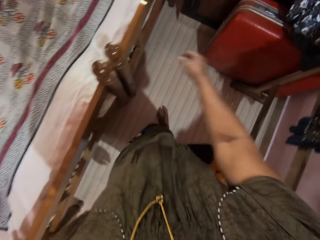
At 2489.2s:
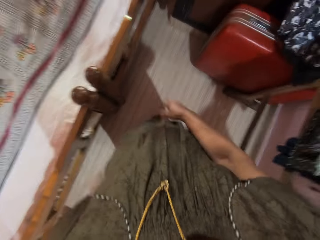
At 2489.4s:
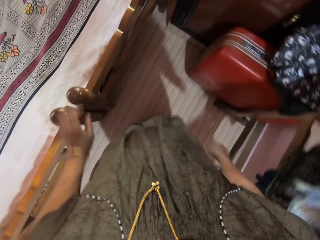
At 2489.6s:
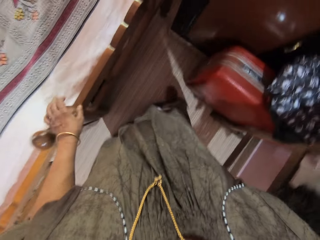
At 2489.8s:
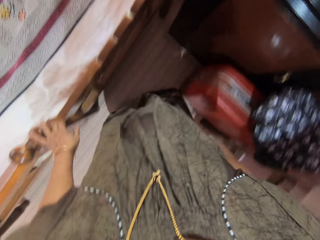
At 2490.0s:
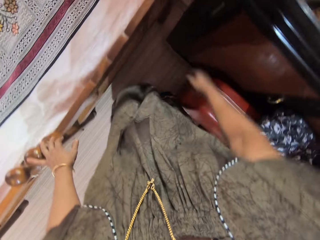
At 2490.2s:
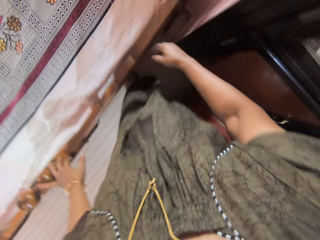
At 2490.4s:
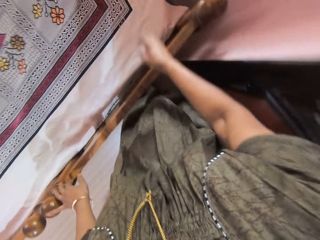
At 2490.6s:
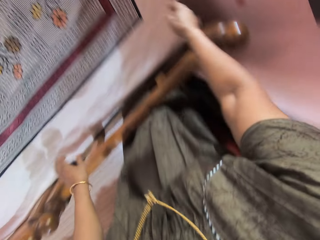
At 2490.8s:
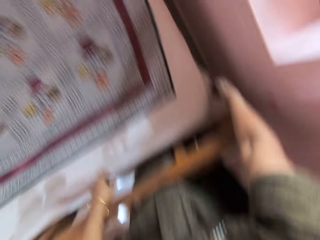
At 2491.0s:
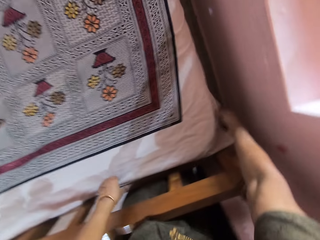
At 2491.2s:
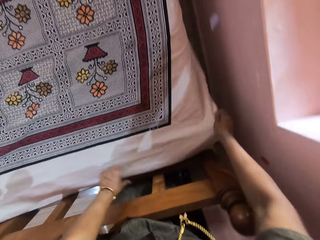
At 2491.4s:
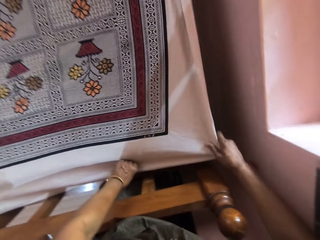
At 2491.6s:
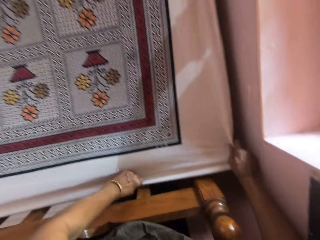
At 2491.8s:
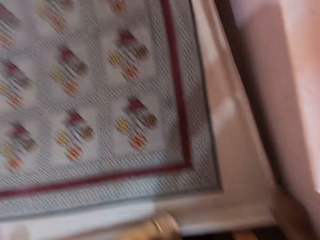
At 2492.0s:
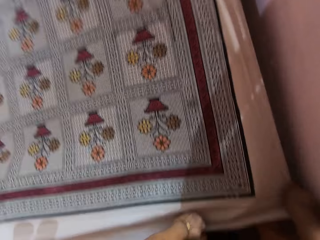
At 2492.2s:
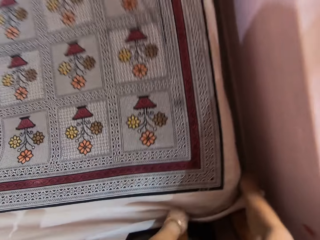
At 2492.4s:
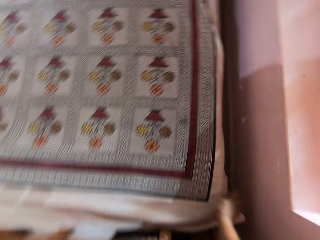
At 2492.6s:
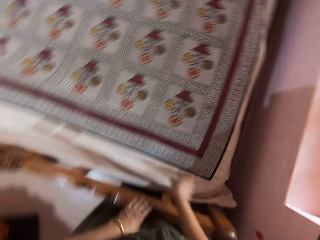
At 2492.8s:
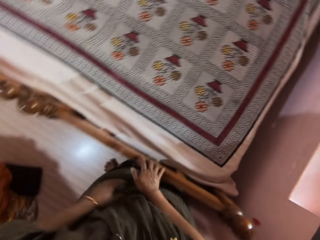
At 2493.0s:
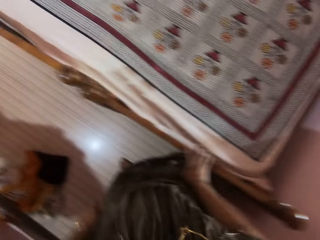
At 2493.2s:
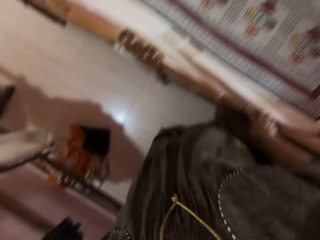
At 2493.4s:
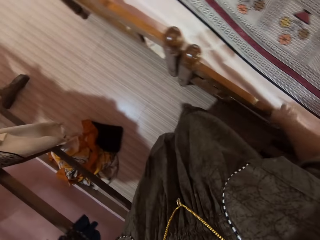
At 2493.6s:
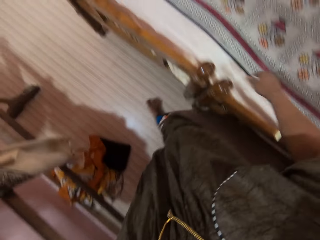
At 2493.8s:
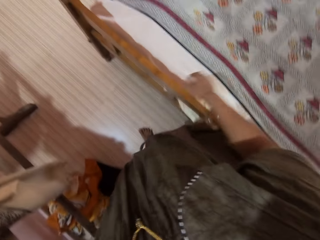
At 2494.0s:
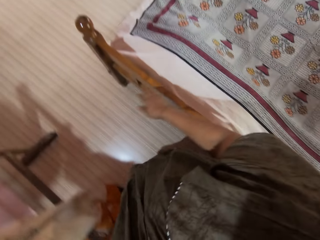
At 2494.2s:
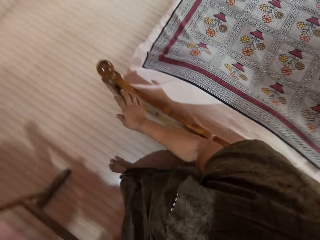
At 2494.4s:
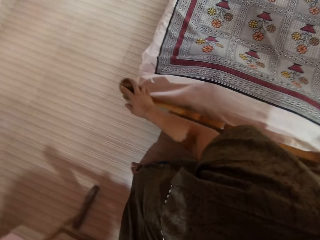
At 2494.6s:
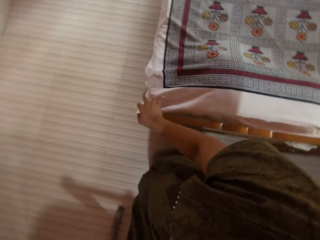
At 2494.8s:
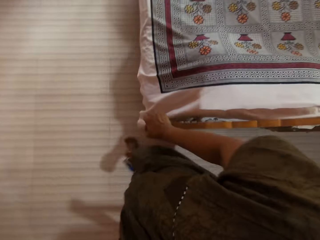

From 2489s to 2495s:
The camera wearer touches the edge of the wooden bed frame with her left hand. She straightens the edges of the bed sheet with both hands. She makes up the bed. She touches the edge of the wooden bed frame with her right hand. She walks around. She removes her right hand from the wooden bed frame.

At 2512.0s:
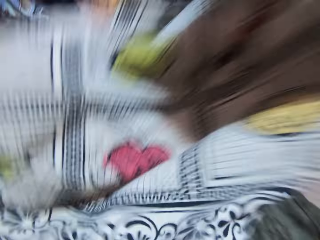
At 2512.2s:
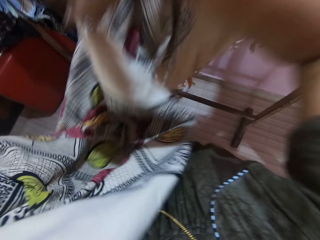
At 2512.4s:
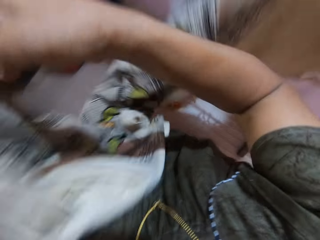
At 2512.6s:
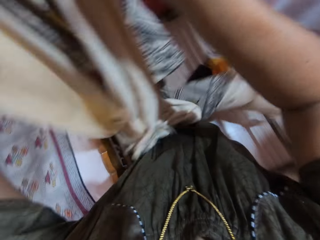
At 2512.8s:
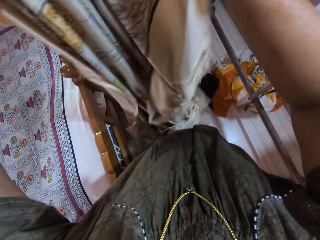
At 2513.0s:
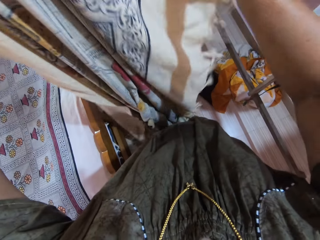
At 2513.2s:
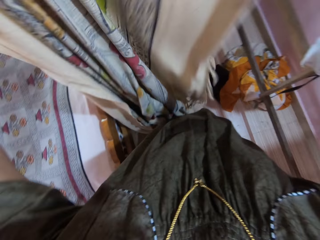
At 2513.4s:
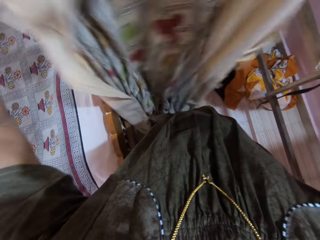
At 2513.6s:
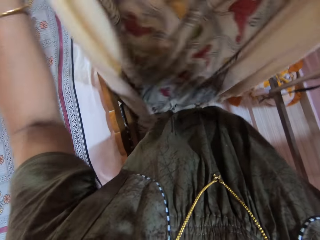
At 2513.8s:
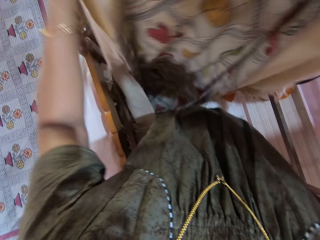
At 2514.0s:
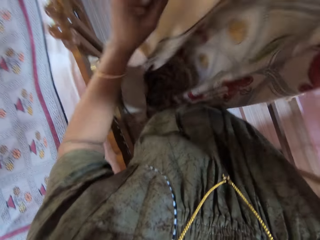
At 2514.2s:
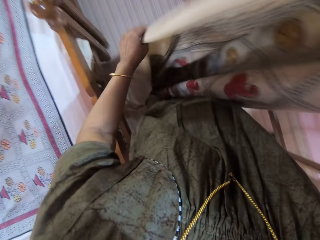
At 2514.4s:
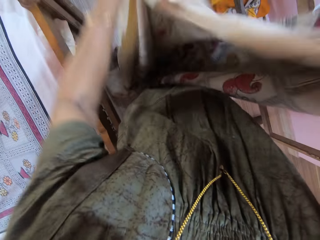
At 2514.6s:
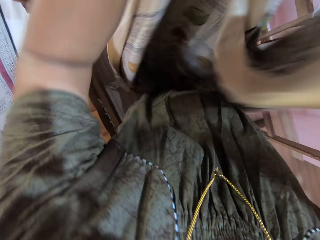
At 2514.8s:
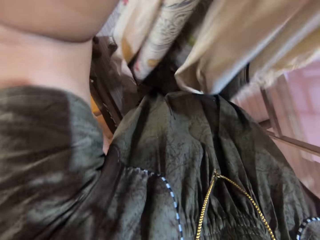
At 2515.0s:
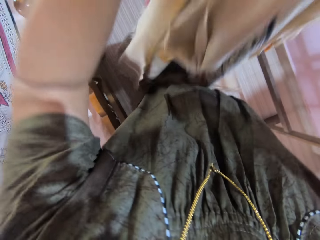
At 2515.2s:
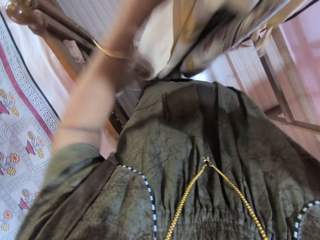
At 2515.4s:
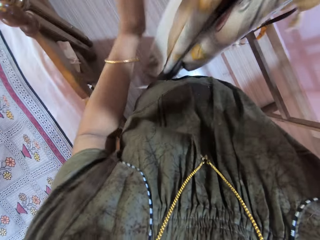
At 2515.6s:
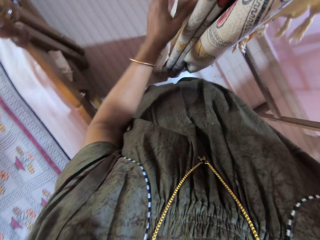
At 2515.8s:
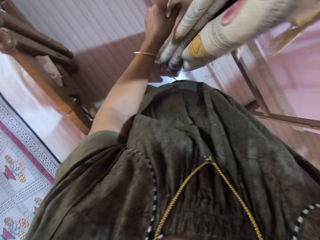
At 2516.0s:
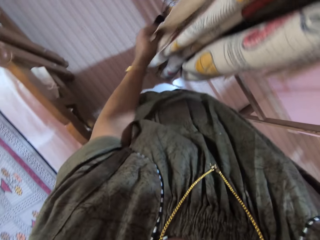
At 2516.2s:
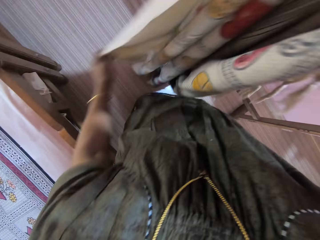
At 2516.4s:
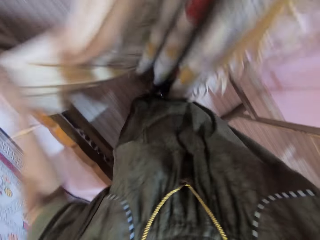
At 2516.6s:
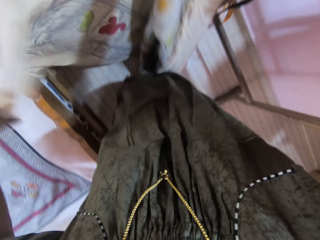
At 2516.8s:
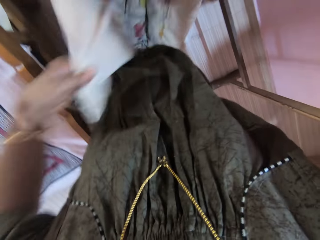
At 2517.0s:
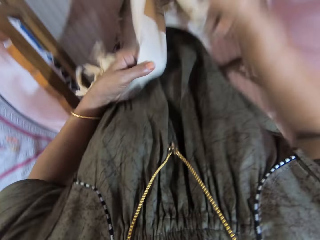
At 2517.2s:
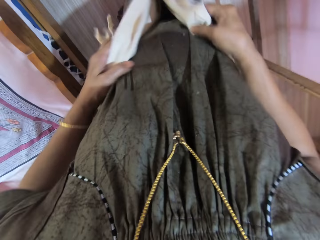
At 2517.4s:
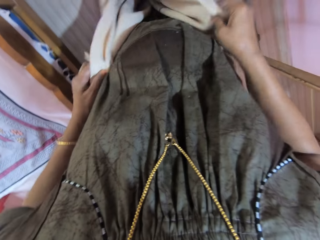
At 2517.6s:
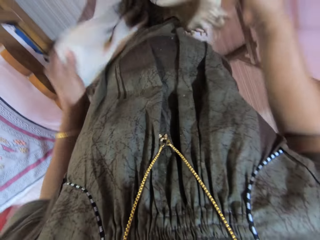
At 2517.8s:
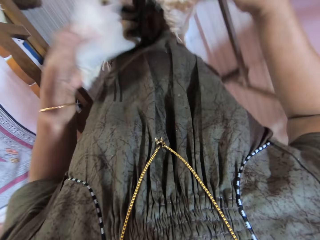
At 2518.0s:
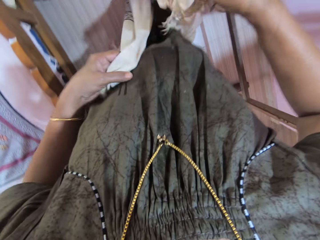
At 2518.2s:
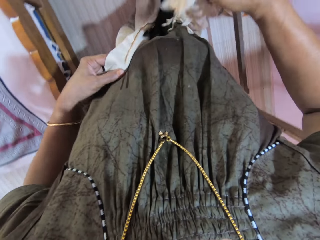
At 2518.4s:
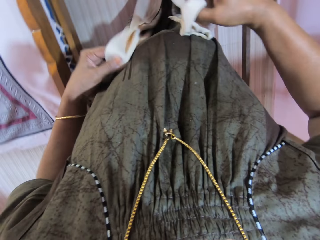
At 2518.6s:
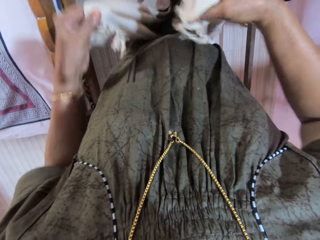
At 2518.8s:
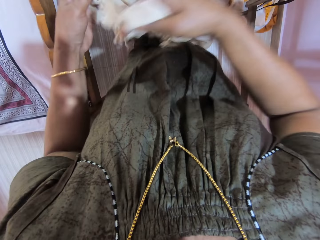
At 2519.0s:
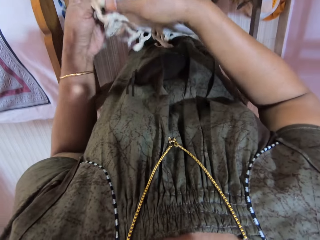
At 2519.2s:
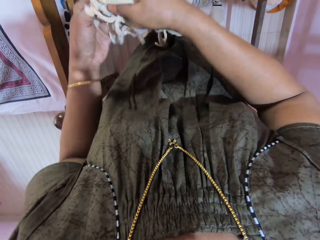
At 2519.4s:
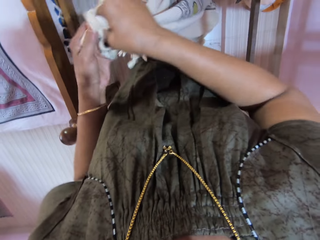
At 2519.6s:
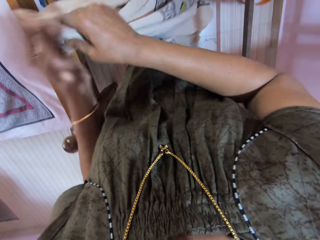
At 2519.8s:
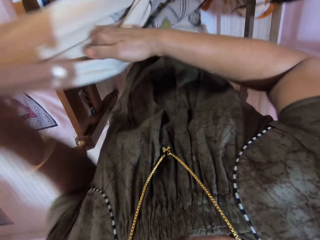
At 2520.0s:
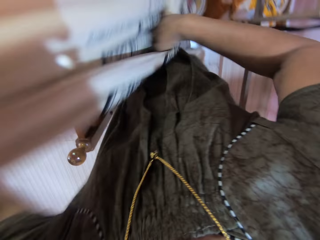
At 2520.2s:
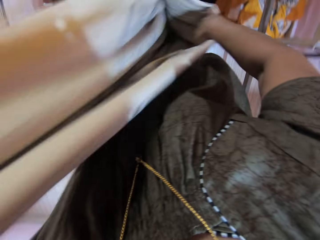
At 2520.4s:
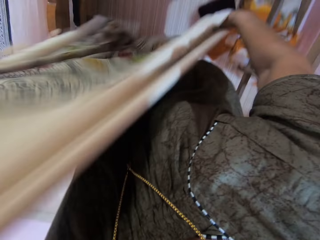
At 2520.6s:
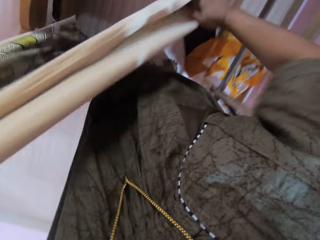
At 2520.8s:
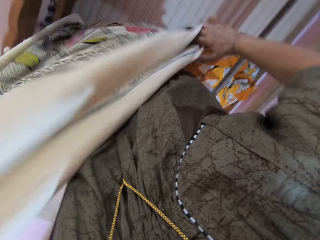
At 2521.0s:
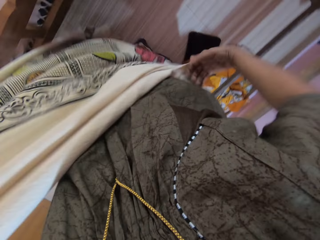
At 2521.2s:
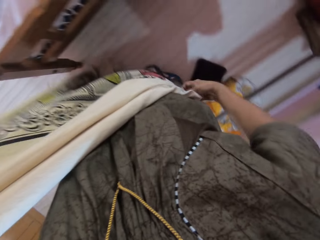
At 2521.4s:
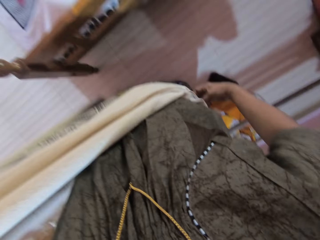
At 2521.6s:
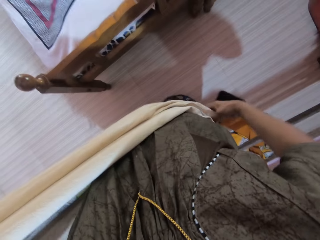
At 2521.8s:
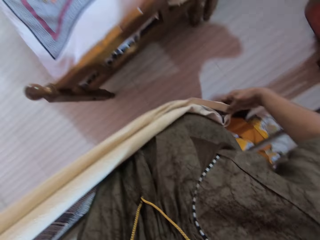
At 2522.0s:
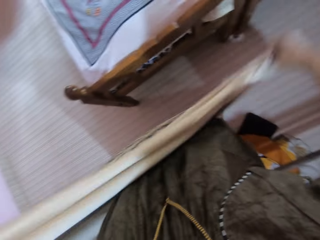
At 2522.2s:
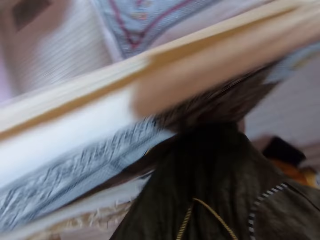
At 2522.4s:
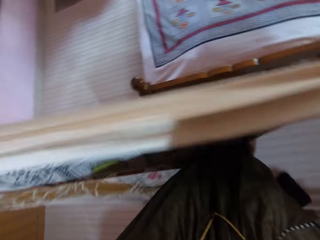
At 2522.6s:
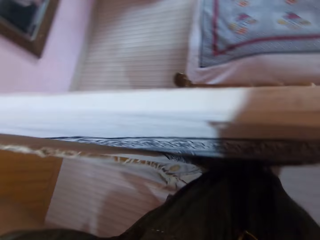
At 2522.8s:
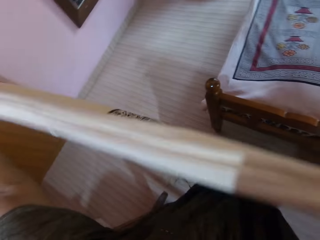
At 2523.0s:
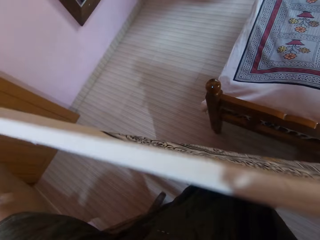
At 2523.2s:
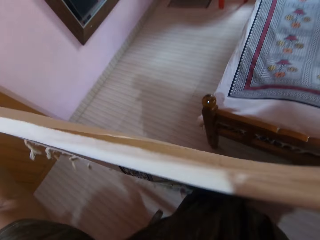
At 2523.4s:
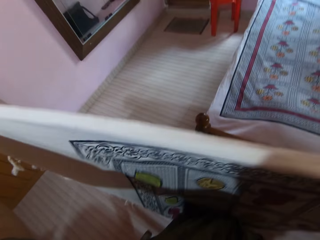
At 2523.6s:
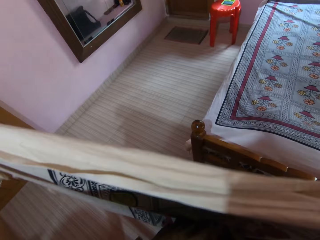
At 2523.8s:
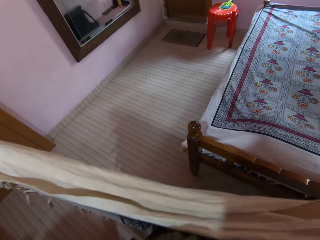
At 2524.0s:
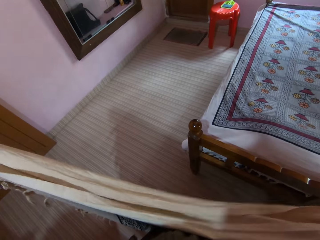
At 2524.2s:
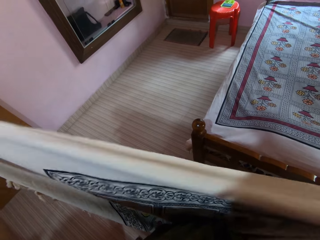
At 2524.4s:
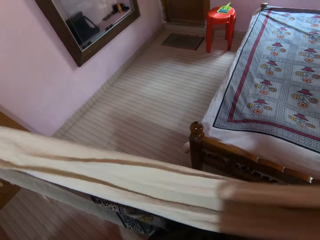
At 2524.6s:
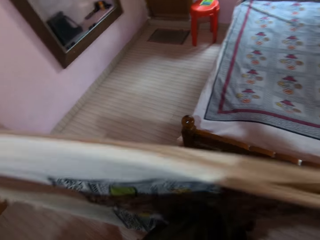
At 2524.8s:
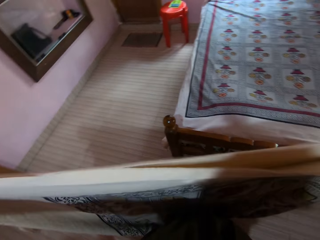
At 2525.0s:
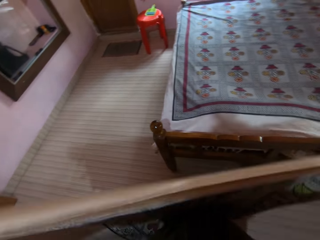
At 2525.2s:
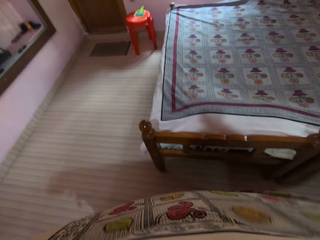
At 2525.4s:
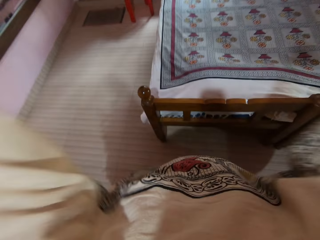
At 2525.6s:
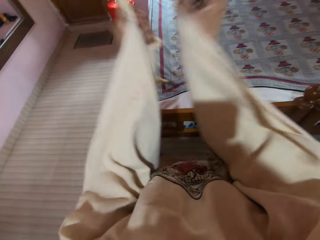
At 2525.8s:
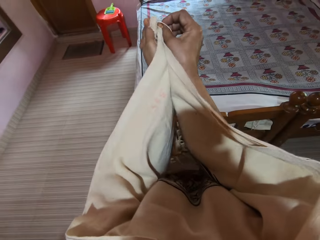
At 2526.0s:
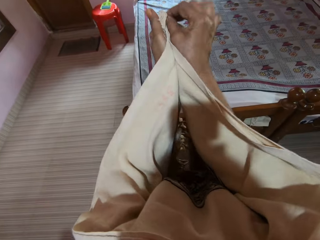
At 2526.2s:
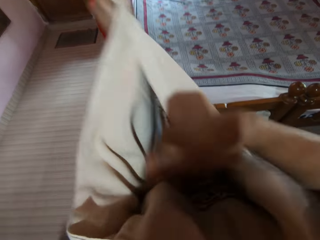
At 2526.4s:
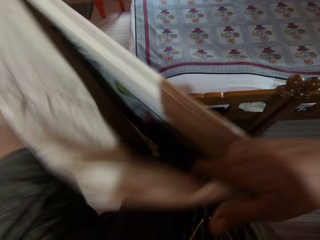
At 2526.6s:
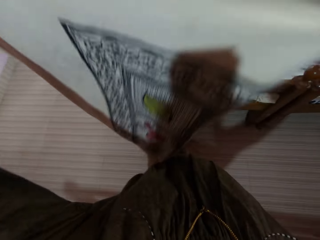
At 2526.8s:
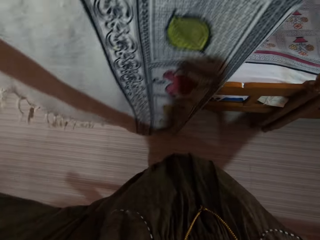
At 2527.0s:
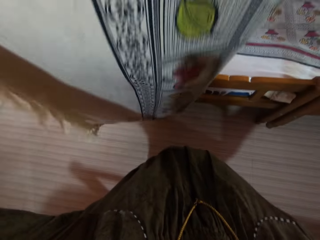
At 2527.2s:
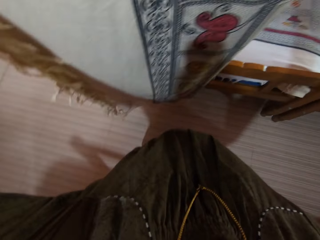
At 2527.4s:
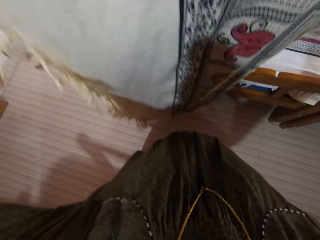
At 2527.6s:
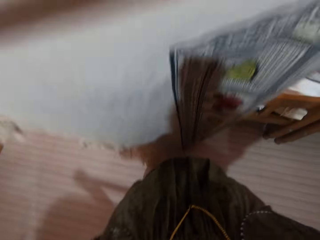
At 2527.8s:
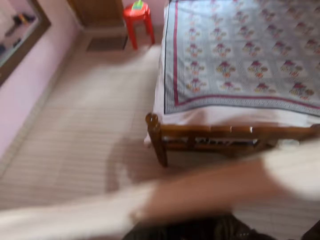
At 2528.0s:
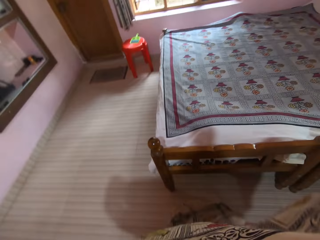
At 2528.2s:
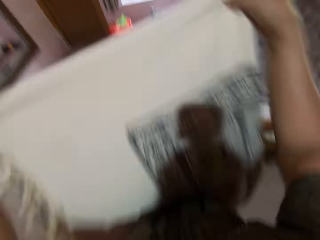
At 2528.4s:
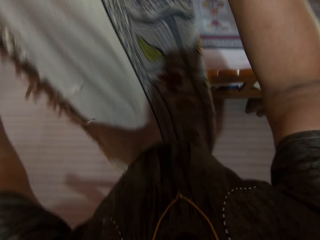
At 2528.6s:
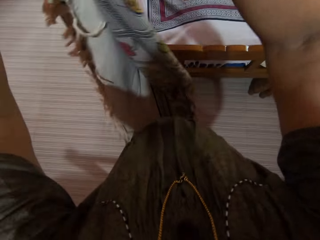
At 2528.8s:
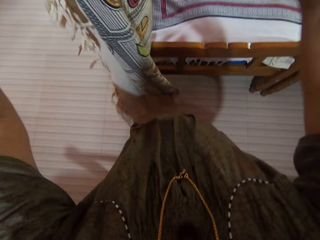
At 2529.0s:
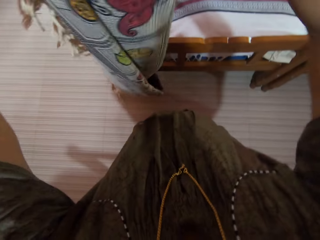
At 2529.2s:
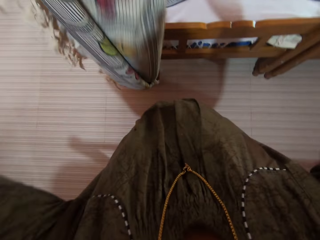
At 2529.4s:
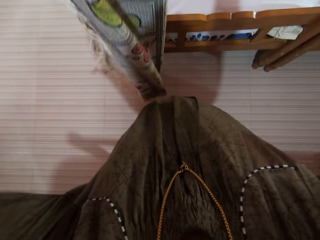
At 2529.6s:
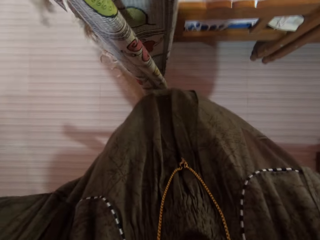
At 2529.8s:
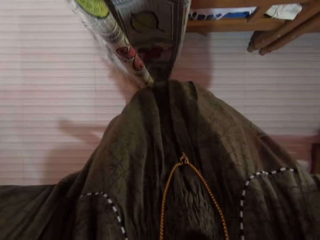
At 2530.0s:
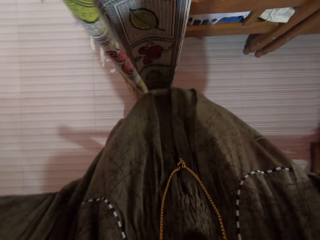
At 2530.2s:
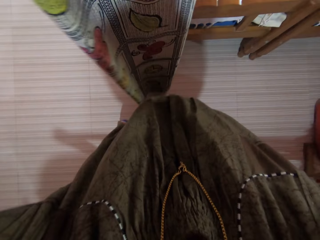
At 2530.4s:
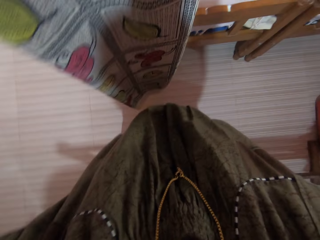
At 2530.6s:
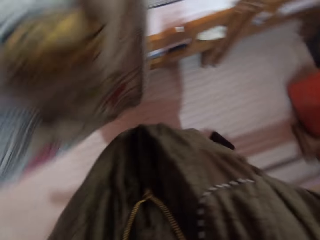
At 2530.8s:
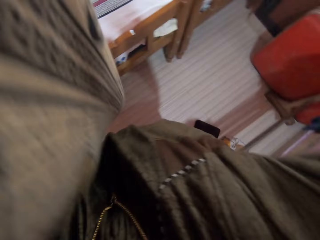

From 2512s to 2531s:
The camera wearer pulls the fabric from the rack. They spread the fabric. They fold the bed sheet with both hands. They fold the fabric.
